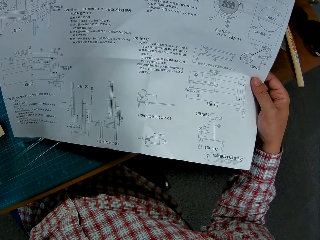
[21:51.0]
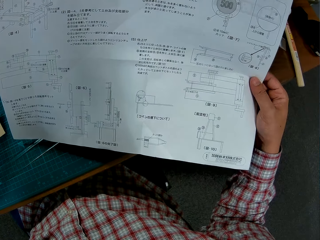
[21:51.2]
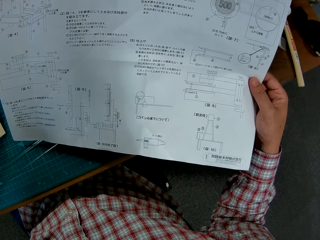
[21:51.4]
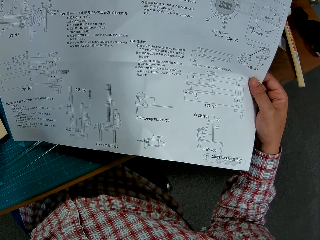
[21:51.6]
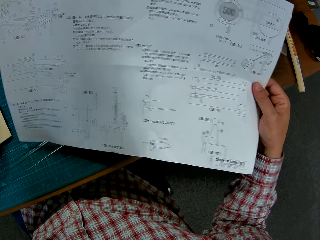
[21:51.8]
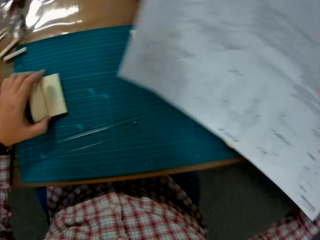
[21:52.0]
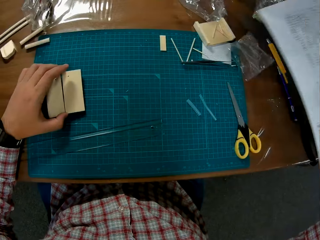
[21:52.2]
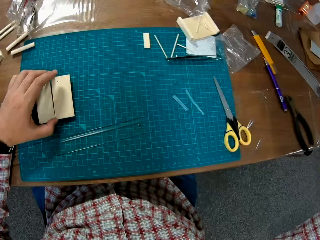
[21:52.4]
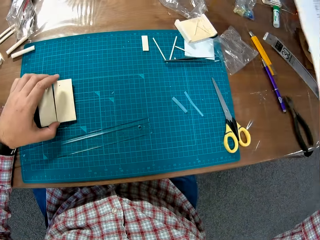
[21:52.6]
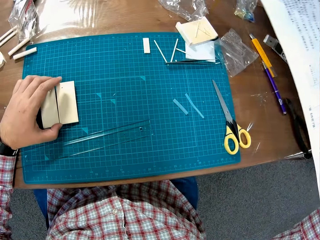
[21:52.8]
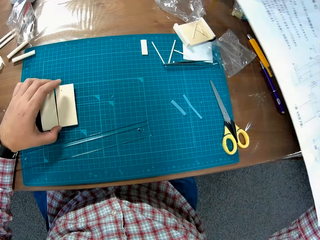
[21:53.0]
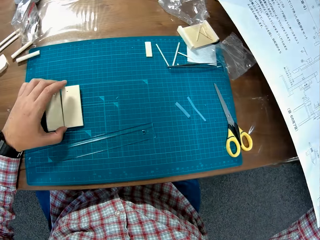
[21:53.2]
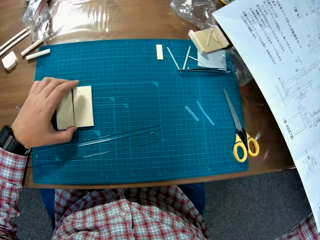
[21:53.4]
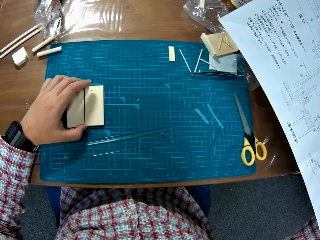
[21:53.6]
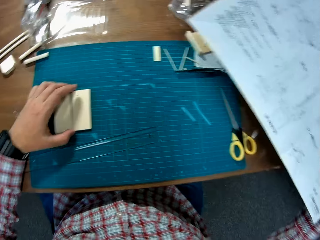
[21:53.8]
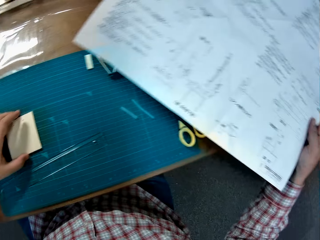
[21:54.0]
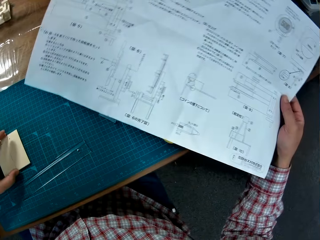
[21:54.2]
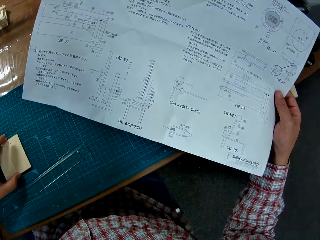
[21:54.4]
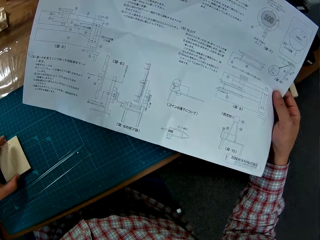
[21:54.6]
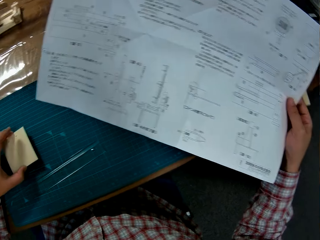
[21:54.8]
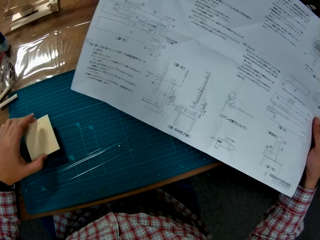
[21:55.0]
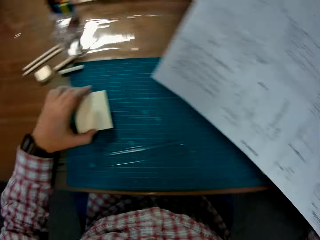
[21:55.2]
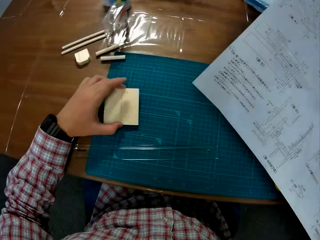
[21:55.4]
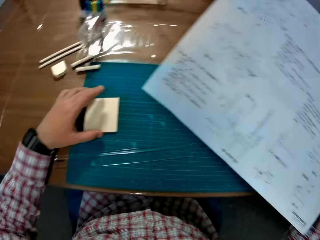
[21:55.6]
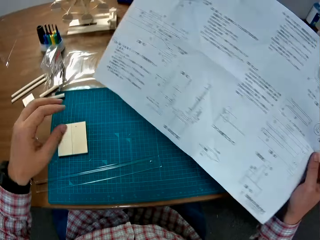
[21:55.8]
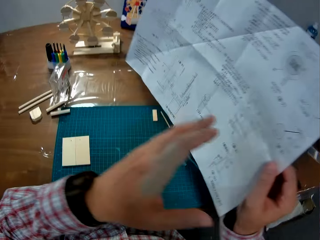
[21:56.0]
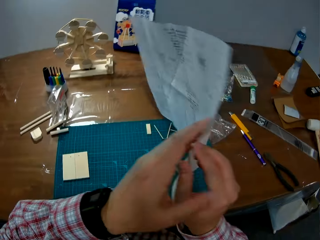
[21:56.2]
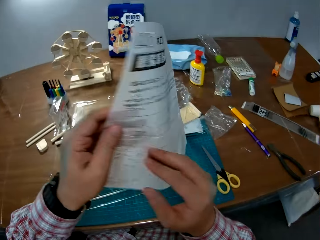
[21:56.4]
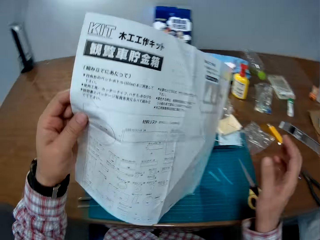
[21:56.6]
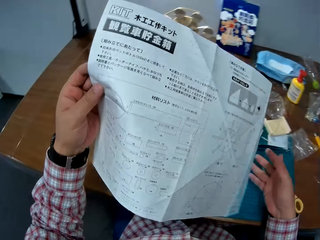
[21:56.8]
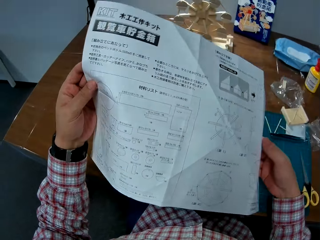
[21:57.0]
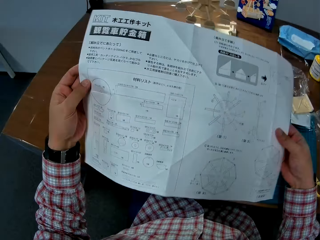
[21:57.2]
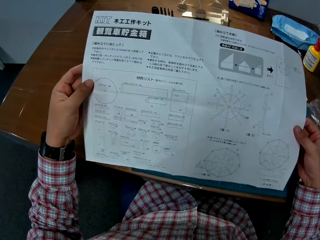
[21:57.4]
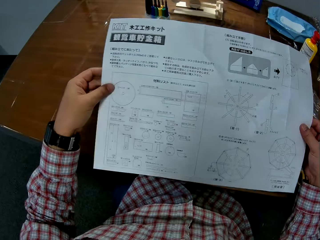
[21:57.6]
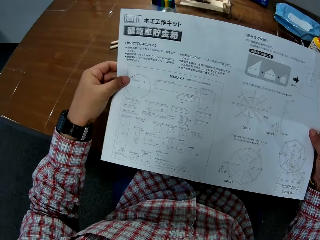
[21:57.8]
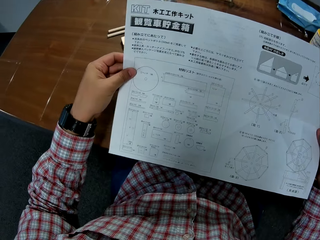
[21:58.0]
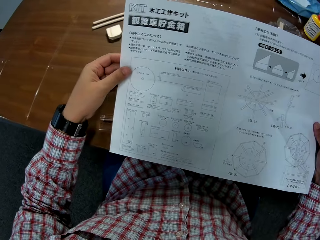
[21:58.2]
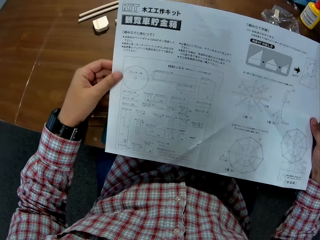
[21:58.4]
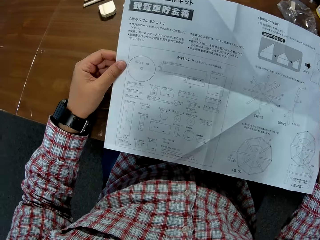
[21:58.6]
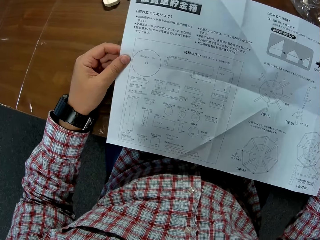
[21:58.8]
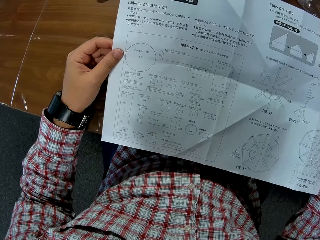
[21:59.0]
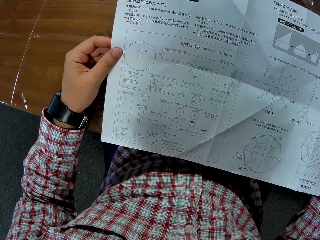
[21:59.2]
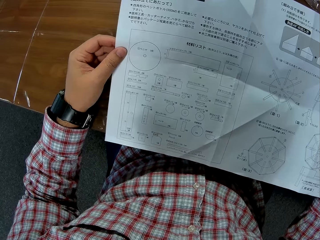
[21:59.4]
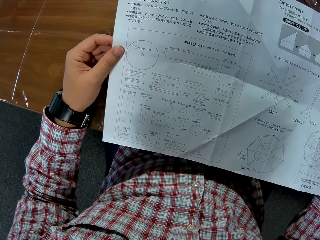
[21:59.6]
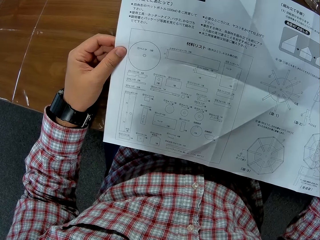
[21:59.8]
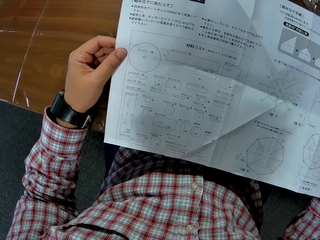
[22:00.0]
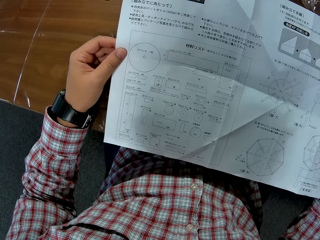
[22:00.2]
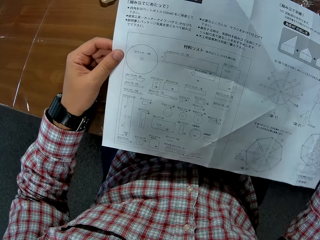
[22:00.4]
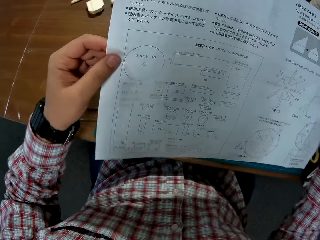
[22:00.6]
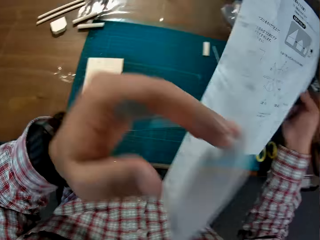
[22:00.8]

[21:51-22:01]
The camera wearer stares at the paper. They stare at the table. They turn the paper to the other side. They stare at the paper.

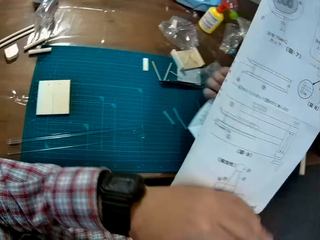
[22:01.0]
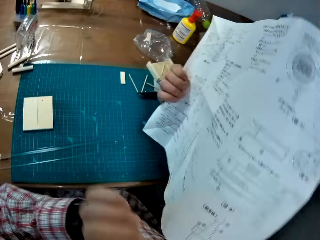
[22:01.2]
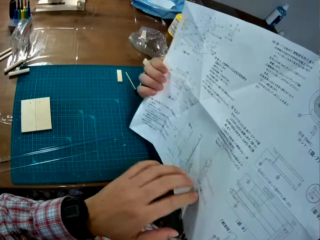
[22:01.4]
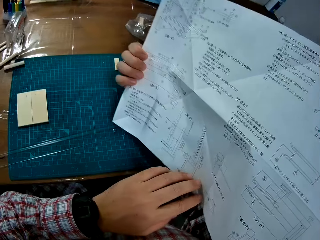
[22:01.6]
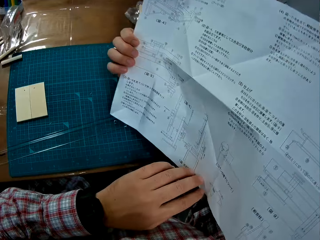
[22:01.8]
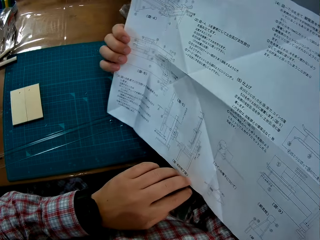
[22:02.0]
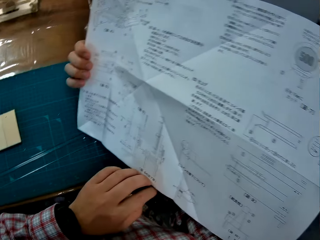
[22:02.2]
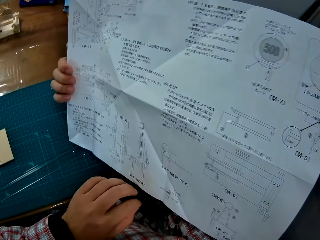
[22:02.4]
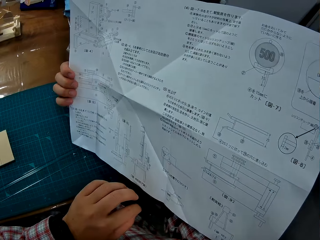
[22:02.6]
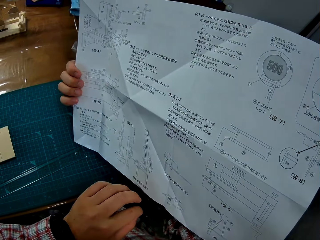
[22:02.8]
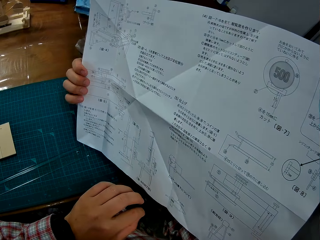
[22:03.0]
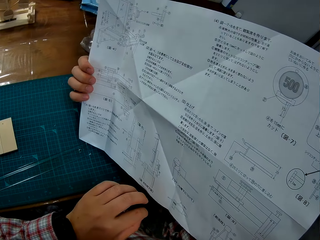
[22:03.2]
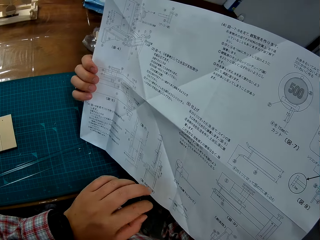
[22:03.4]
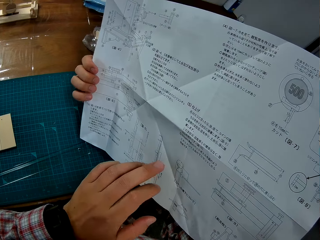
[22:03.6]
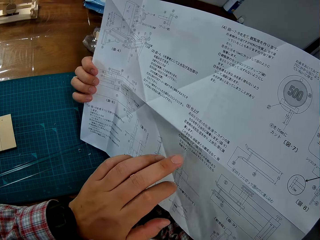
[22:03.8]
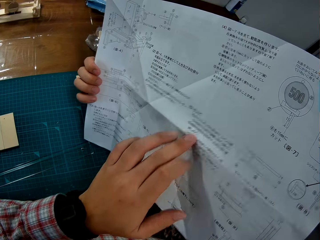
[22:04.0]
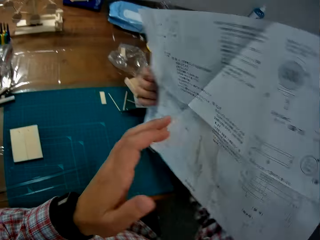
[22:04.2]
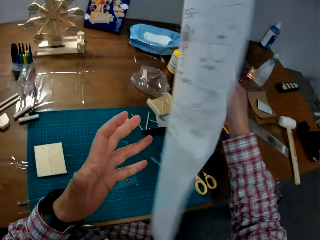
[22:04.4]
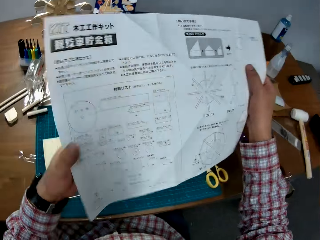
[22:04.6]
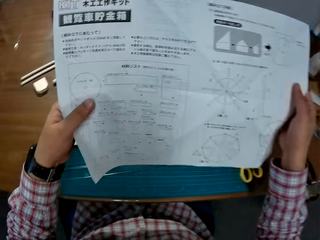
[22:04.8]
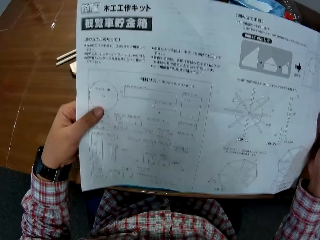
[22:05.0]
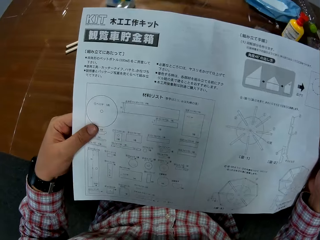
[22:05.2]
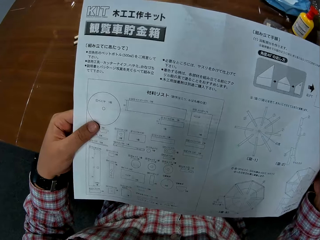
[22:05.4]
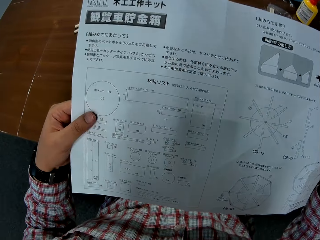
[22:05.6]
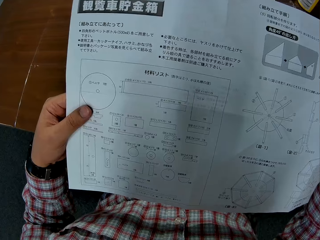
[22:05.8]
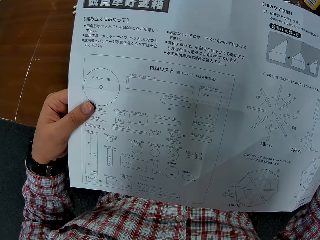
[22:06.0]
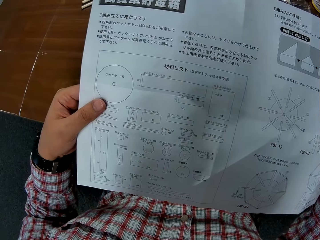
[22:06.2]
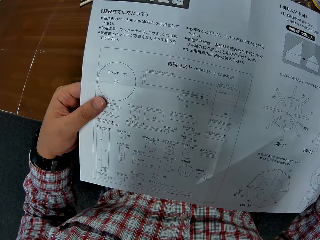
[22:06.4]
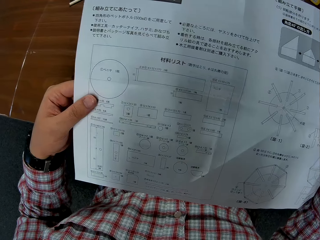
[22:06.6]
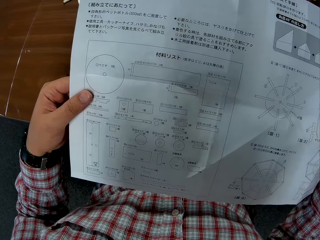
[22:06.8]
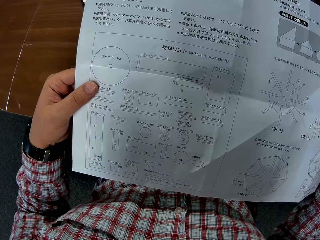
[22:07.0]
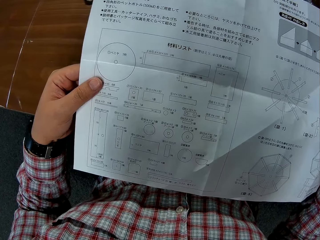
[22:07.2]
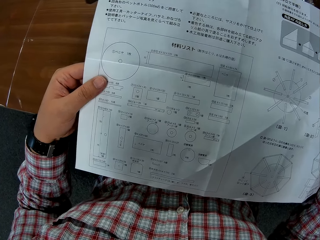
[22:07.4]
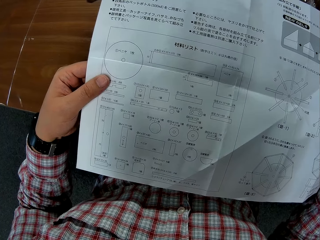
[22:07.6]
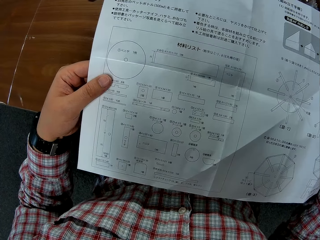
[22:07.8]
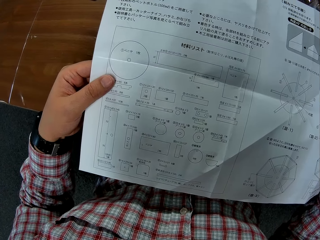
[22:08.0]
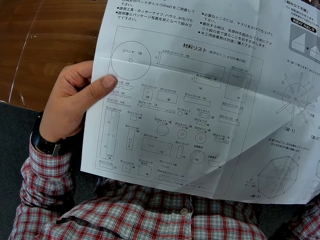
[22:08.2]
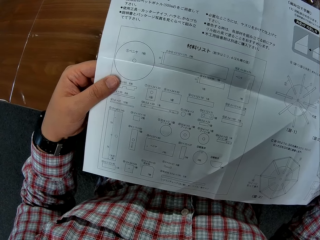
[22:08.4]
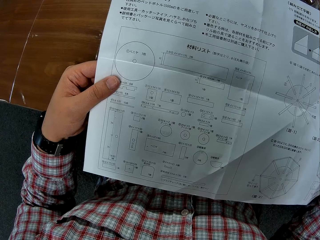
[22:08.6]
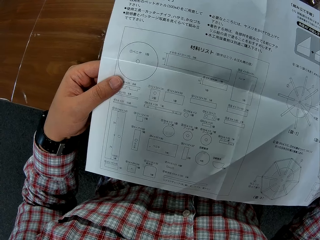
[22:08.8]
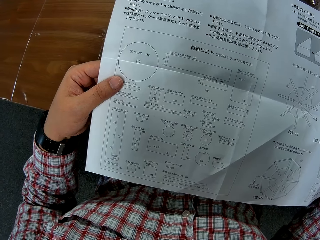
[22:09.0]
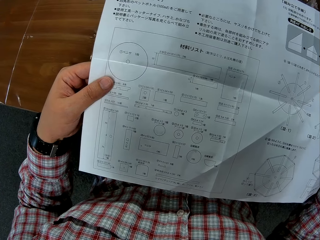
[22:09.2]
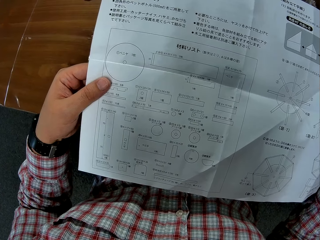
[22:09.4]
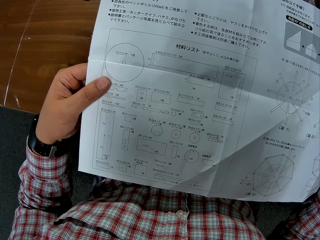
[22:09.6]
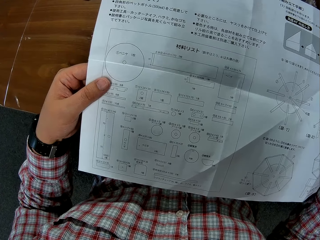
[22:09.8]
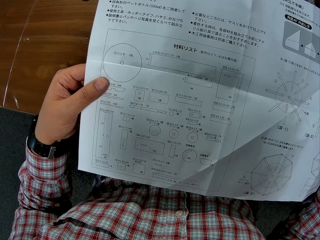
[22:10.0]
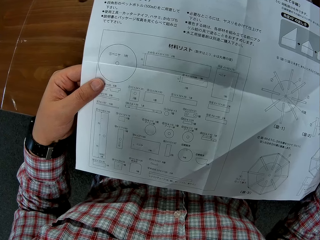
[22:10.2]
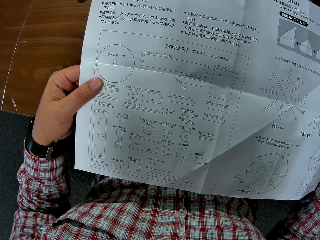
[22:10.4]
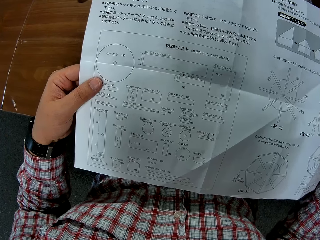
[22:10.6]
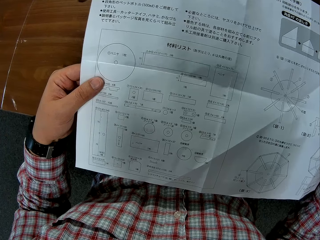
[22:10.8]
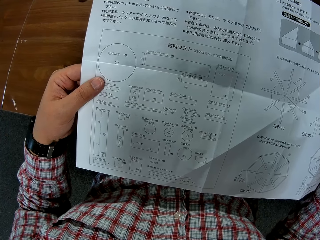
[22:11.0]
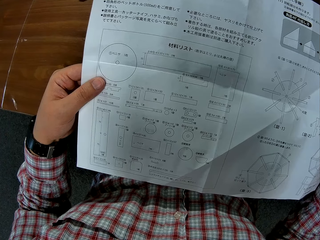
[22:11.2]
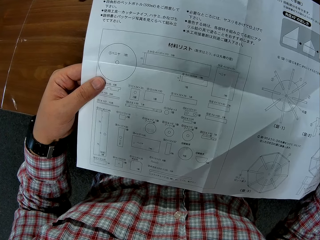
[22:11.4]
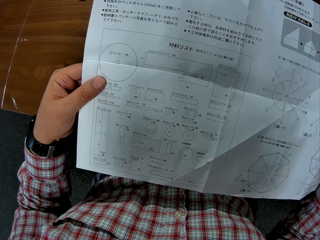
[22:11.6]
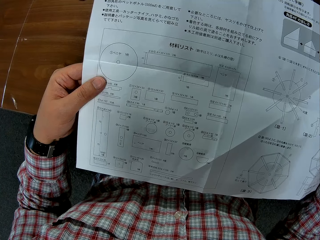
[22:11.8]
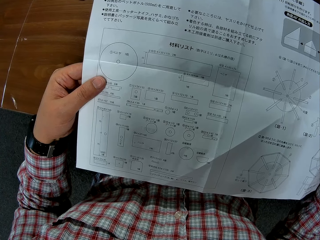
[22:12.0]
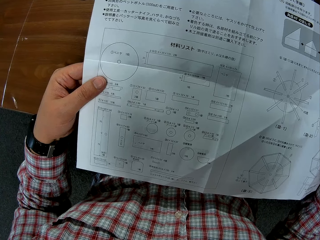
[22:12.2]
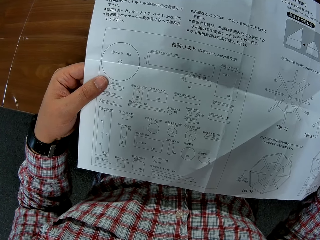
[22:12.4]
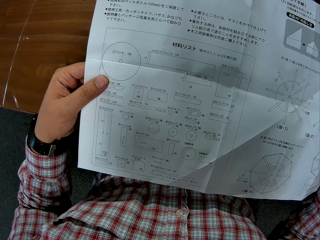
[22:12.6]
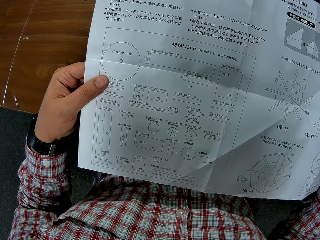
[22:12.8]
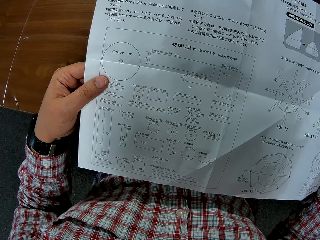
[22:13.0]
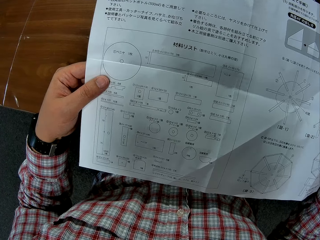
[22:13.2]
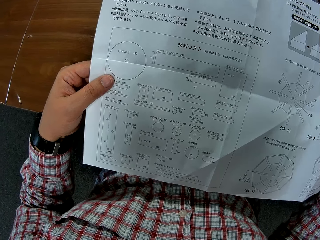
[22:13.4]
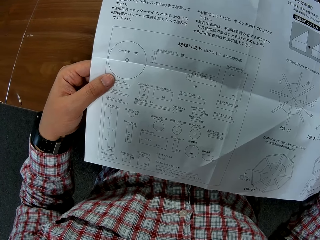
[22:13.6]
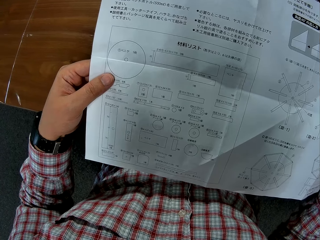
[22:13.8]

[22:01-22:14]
The camera wearer turns the paper to the other side. They stare at the paper, turn the paper over, and stare at the paper.
